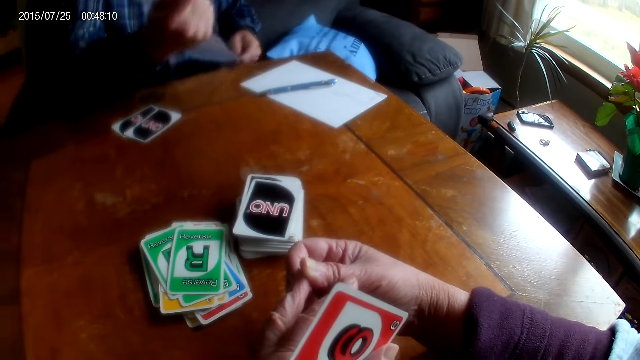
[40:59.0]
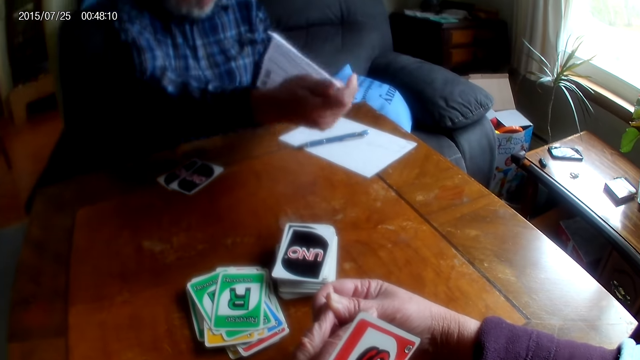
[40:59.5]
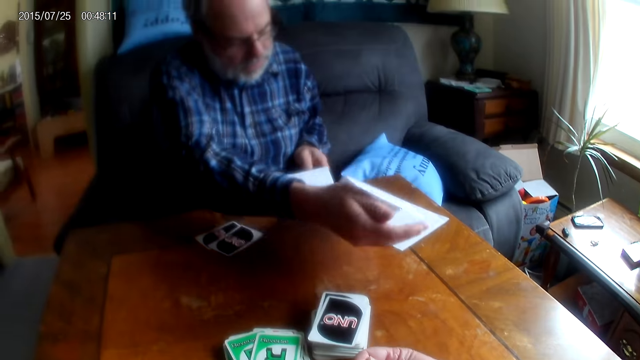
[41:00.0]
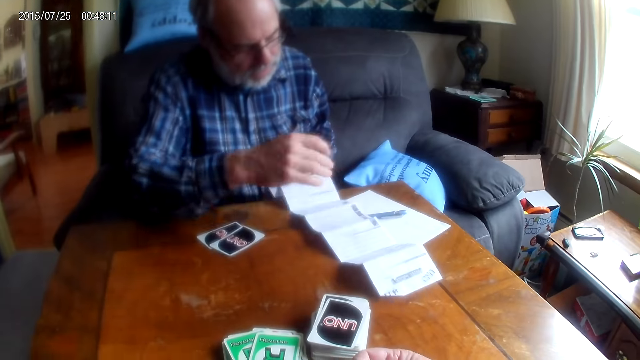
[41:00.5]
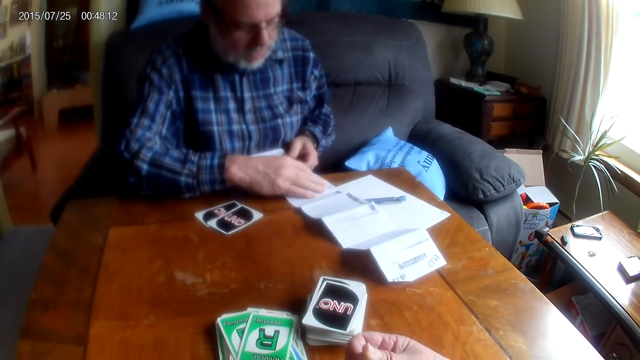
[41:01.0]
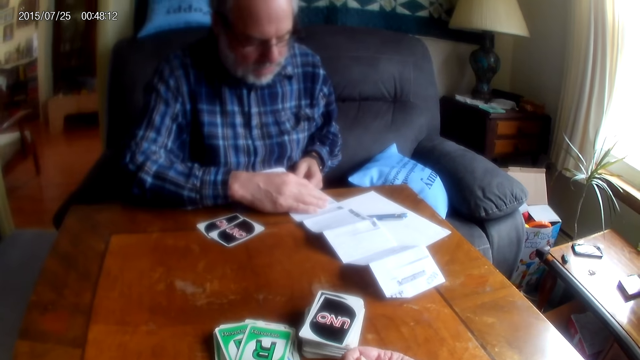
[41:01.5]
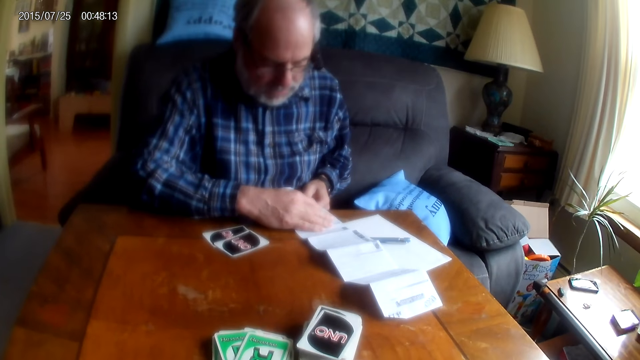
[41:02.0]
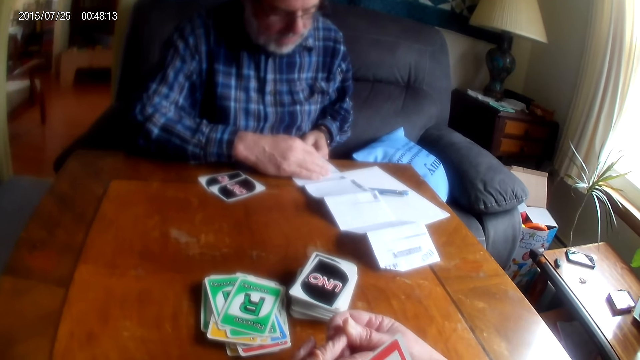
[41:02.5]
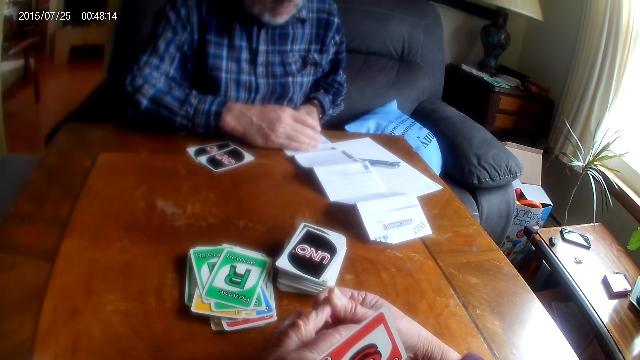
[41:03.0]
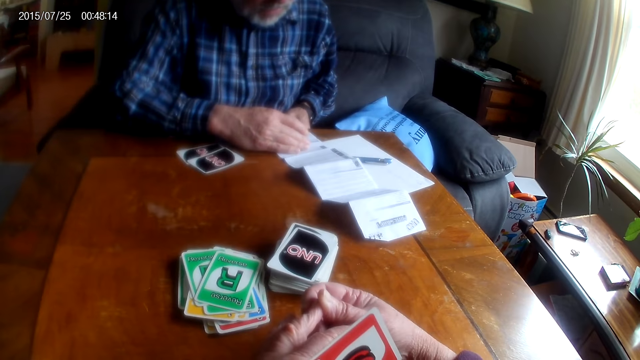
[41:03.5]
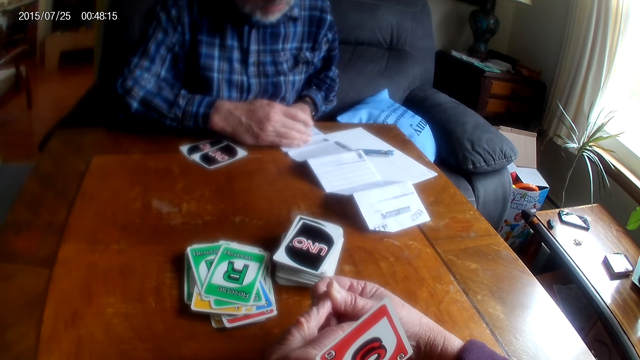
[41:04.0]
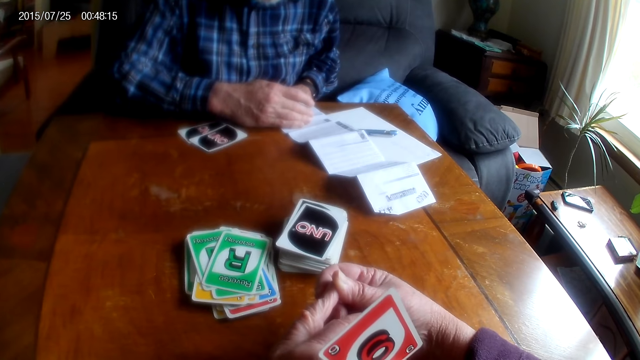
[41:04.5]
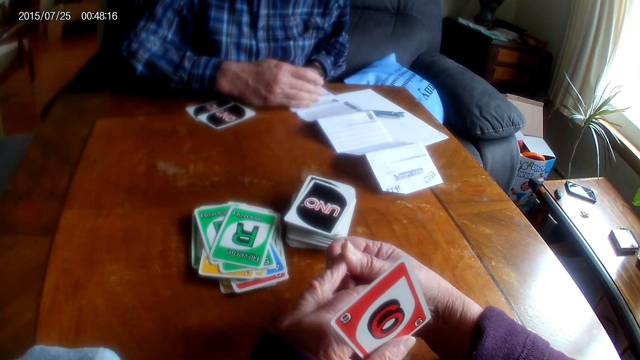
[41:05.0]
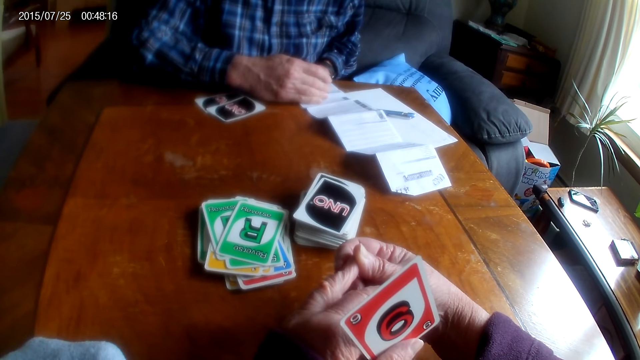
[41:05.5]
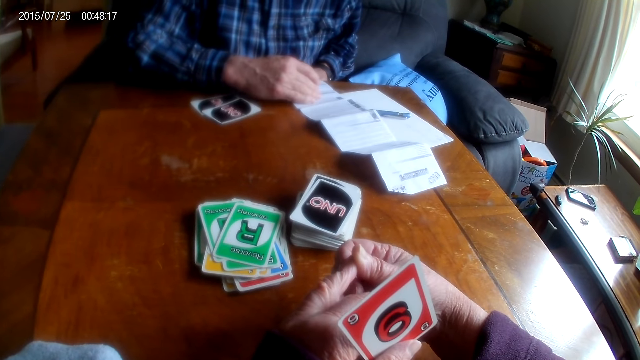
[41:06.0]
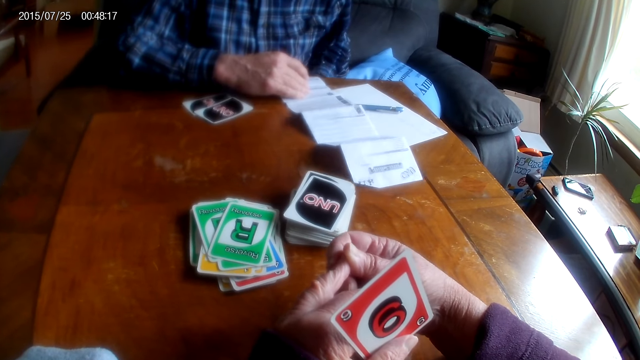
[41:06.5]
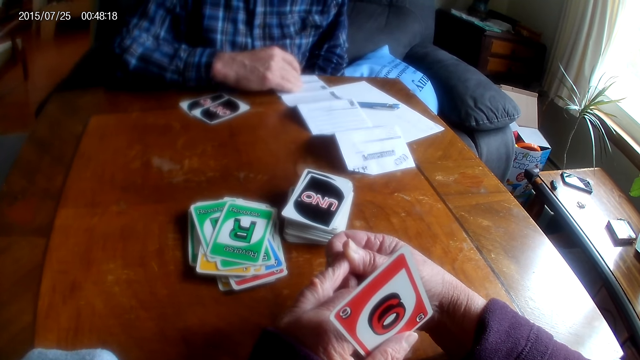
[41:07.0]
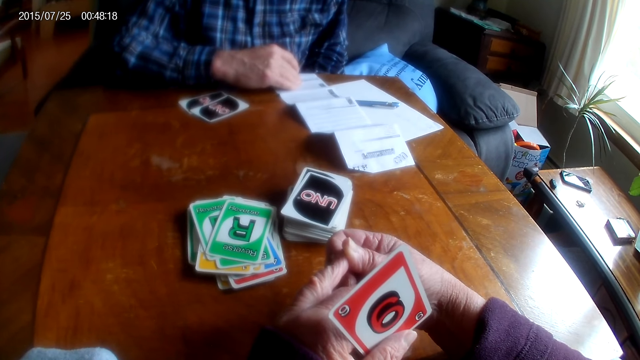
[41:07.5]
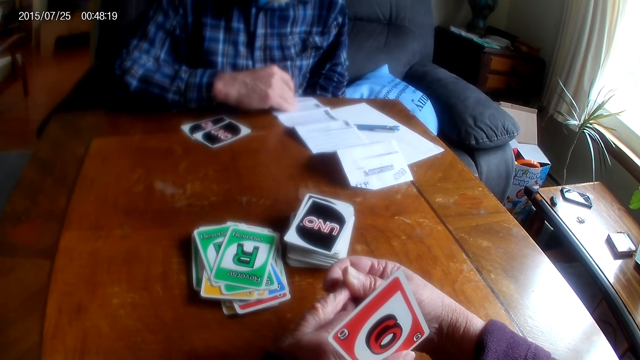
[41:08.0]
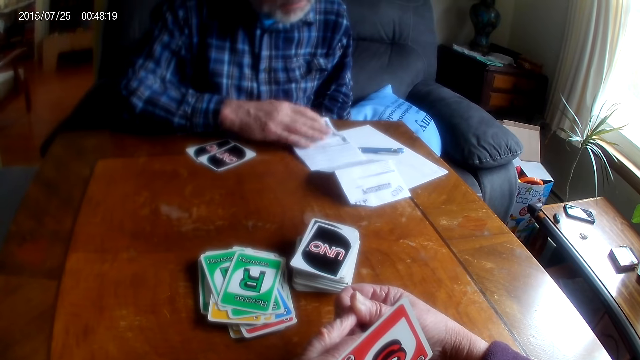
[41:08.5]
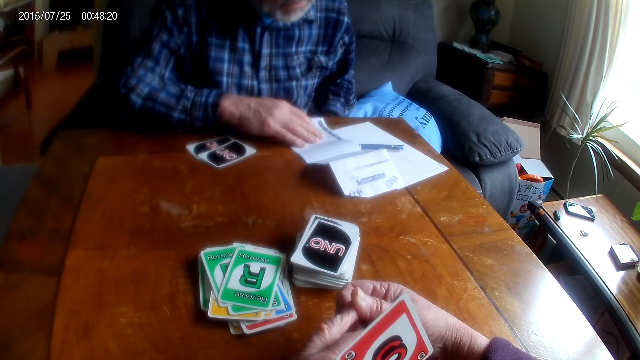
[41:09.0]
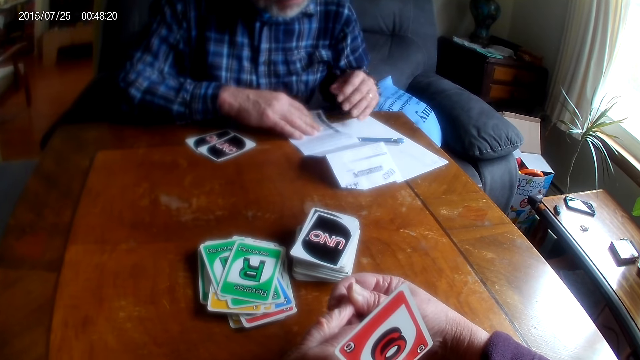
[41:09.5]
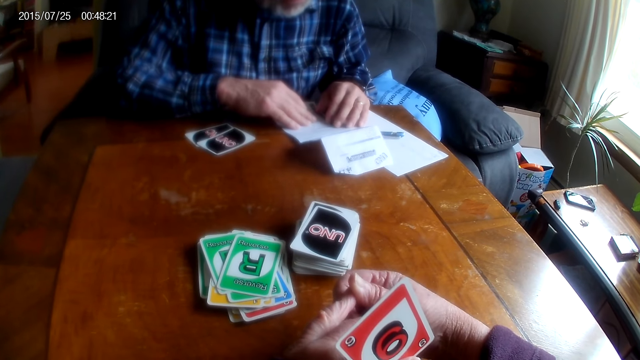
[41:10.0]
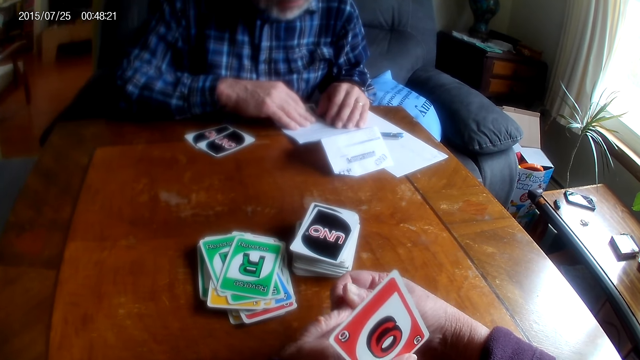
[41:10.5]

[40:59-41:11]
The camera wearer holds a card. The man looks at the paper. The man puts the paper on the table. The camera wearer holds her fingers.

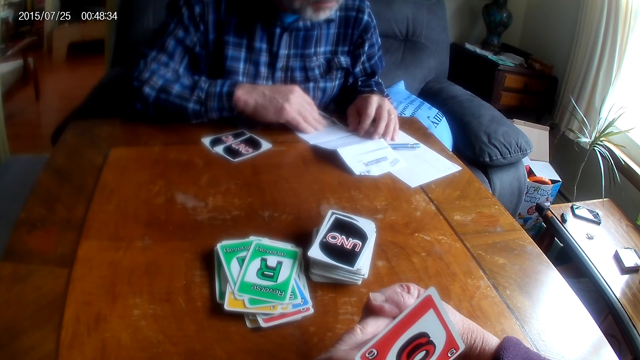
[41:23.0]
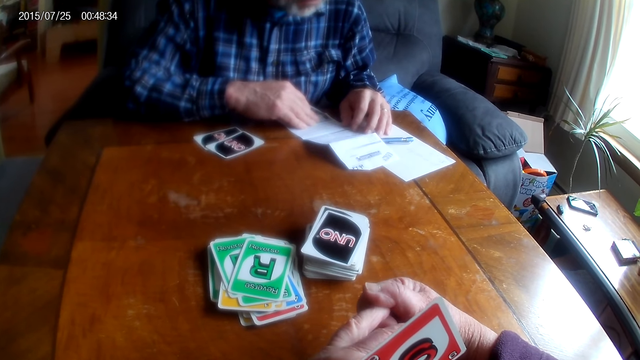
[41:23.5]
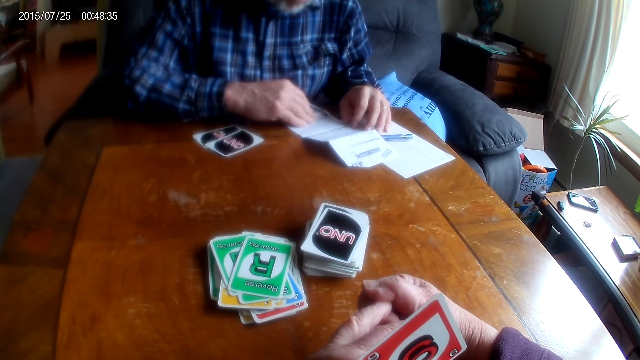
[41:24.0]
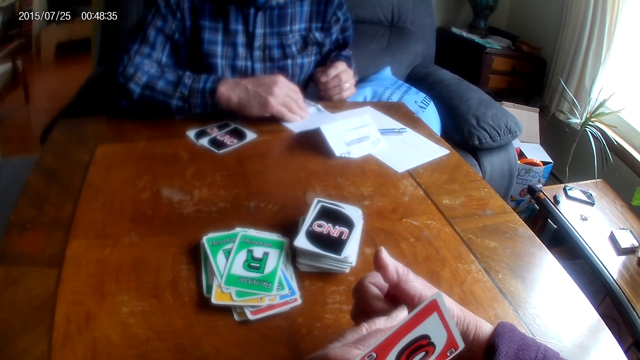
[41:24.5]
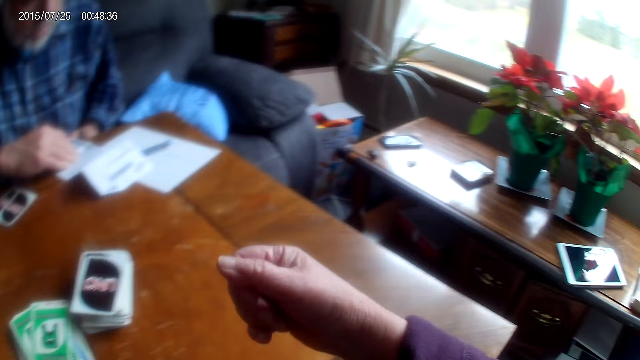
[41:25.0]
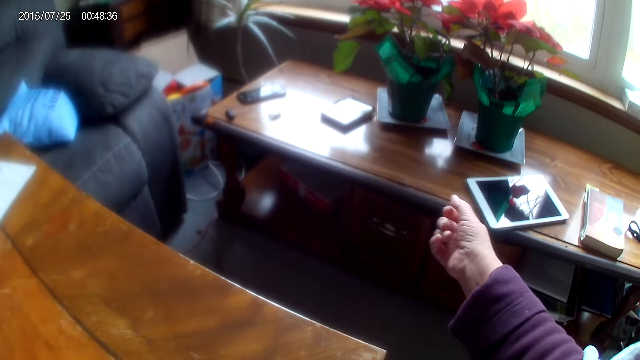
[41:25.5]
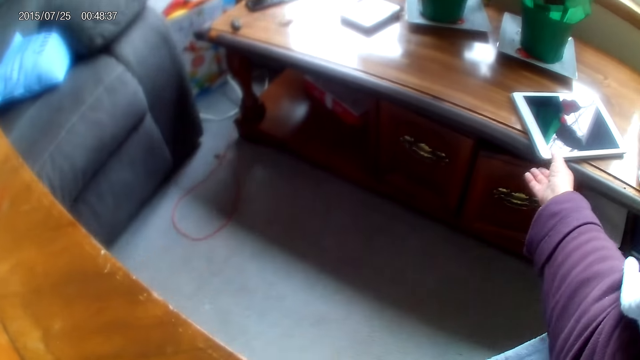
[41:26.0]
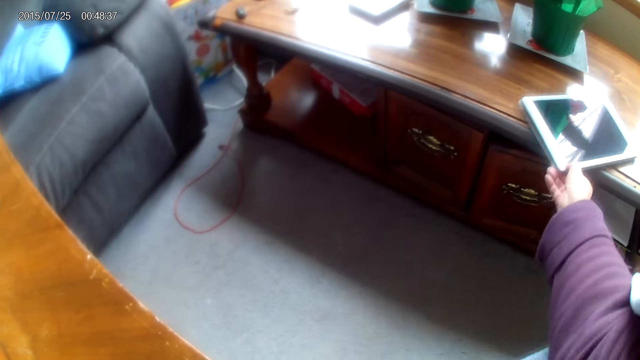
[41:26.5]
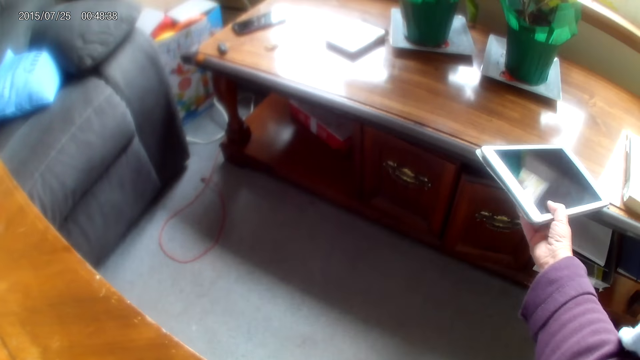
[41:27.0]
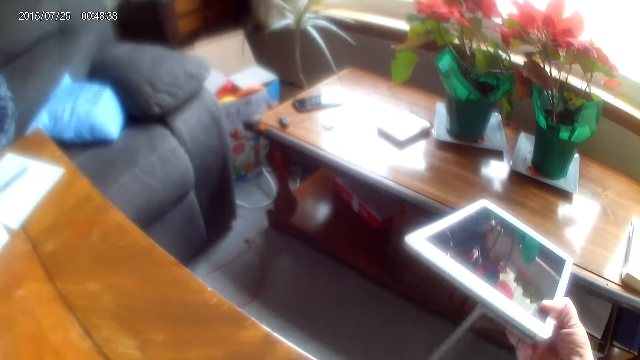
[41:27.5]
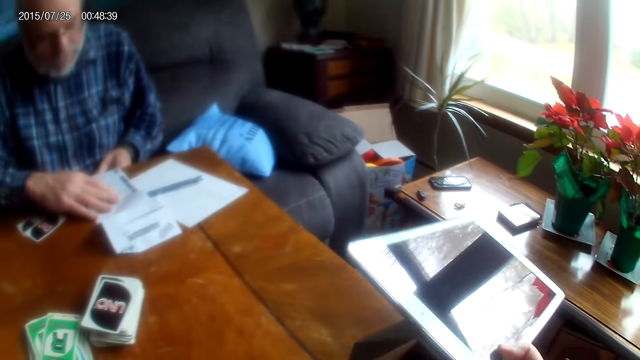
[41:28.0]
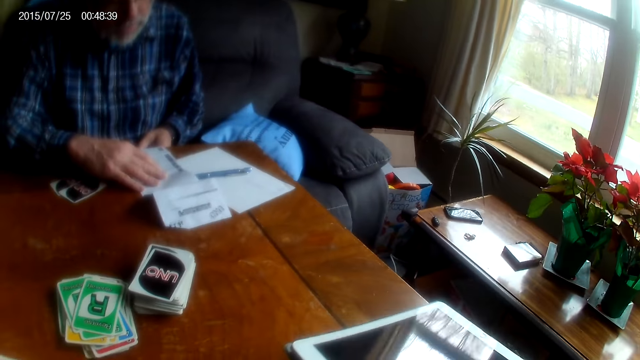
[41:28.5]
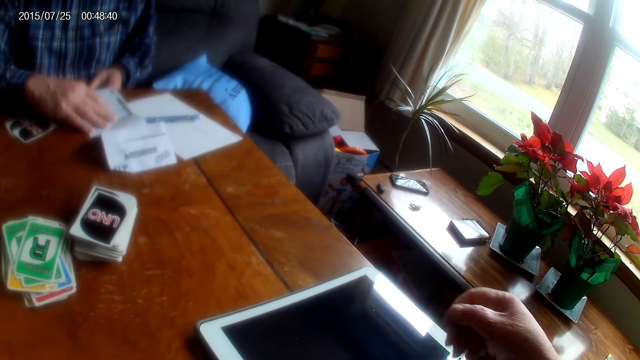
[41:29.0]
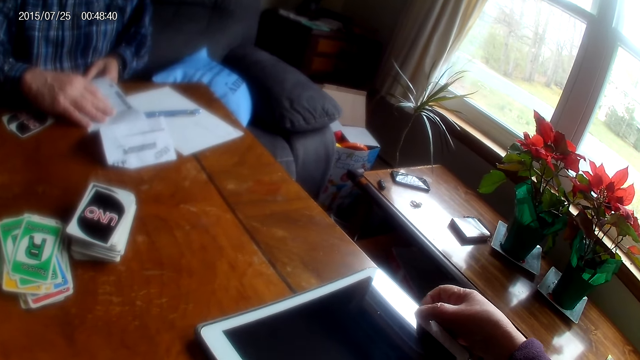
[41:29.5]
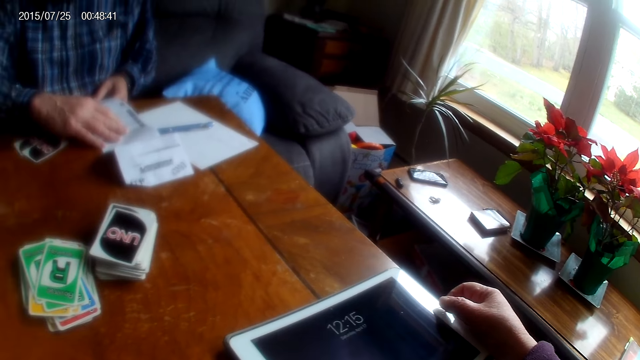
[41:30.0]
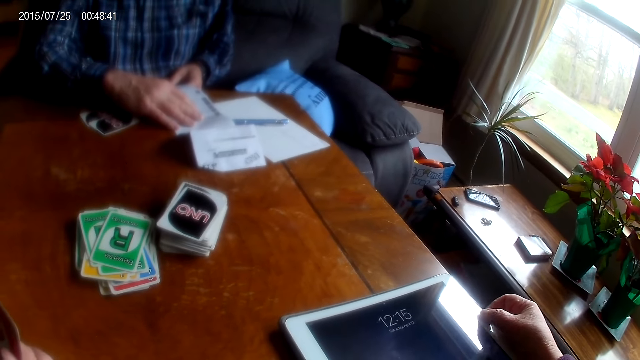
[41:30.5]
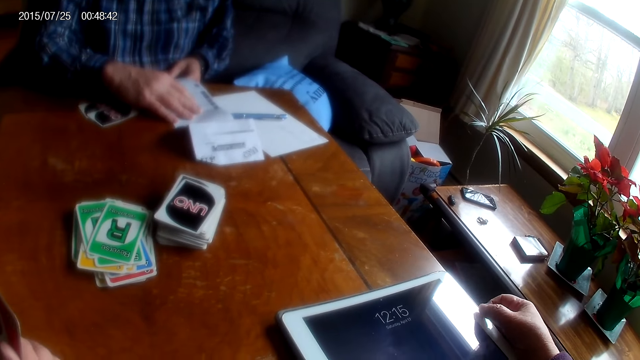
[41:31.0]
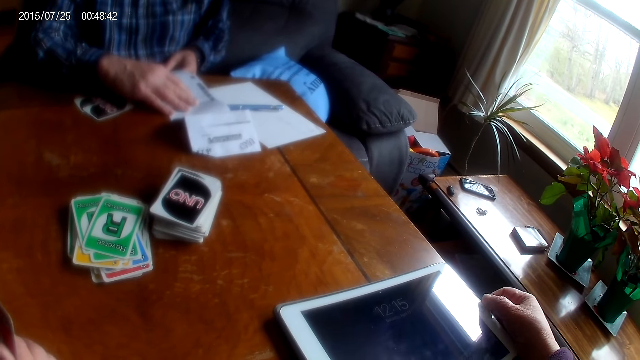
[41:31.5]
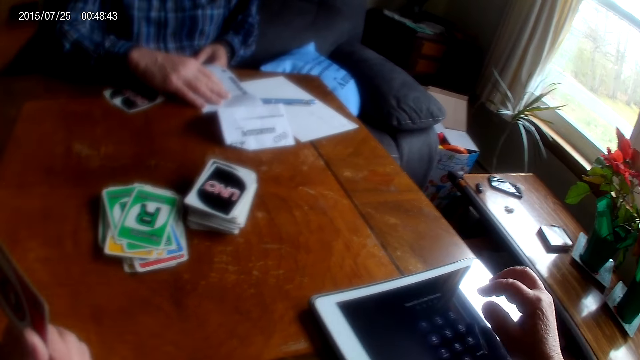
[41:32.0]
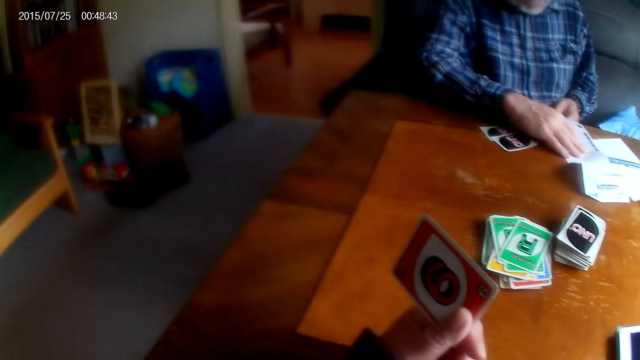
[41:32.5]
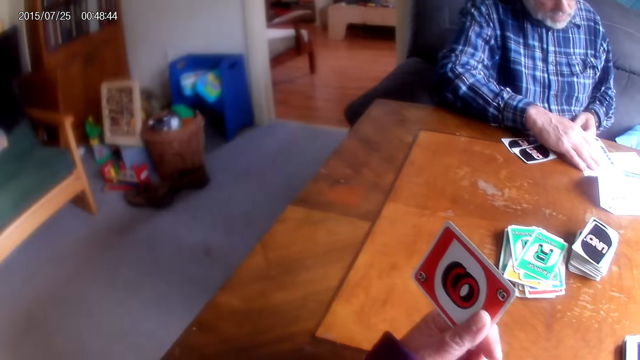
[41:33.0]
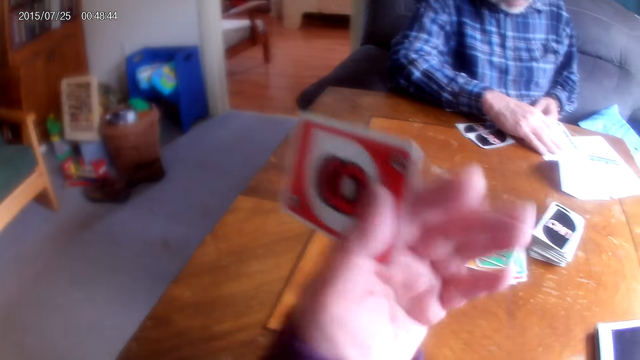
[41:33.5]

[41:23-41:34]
The camera wearer looks around the room. They pick a tablet from the table. They touch the tablet. They use the tablet. They hold a card.
